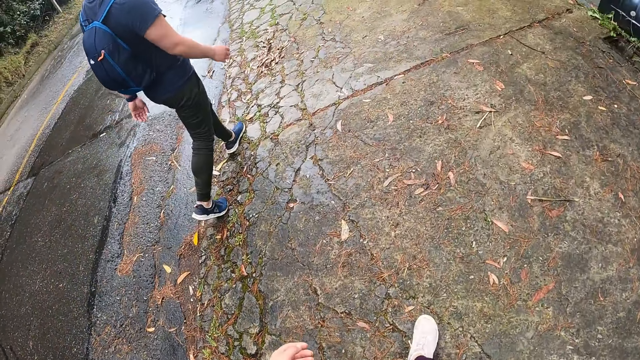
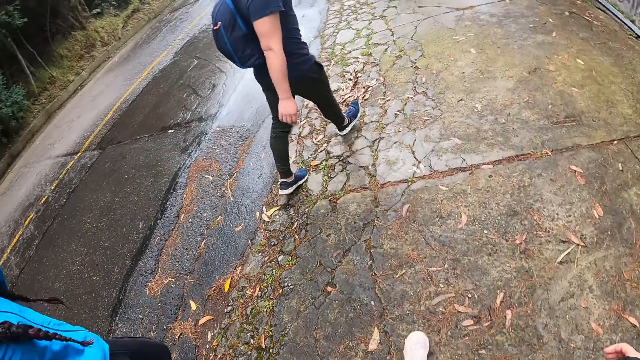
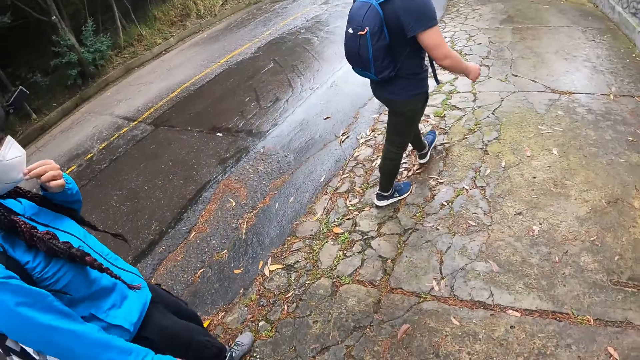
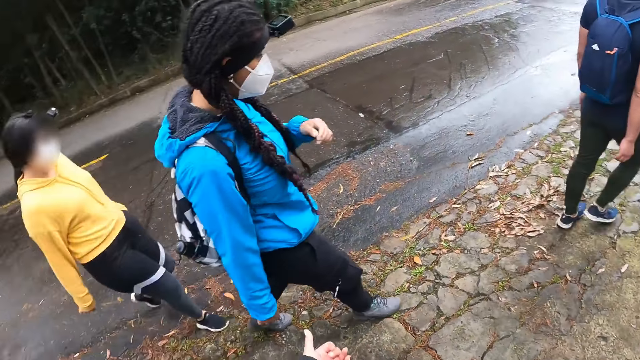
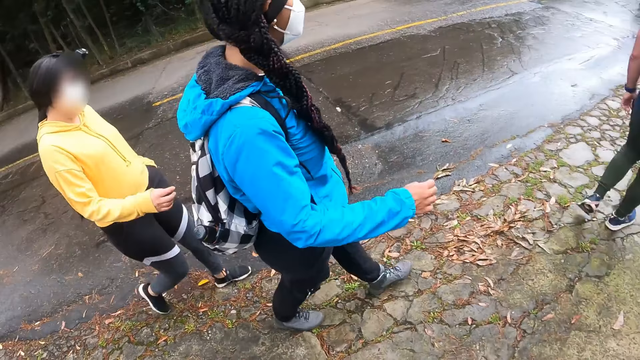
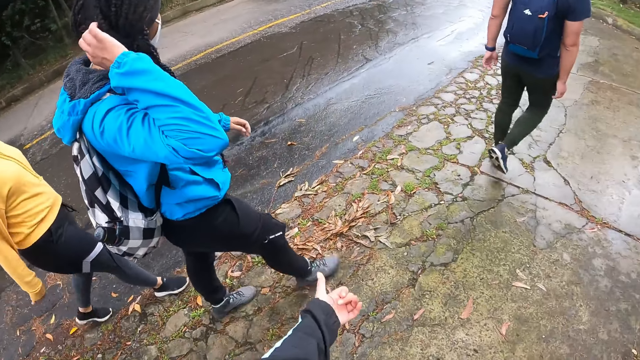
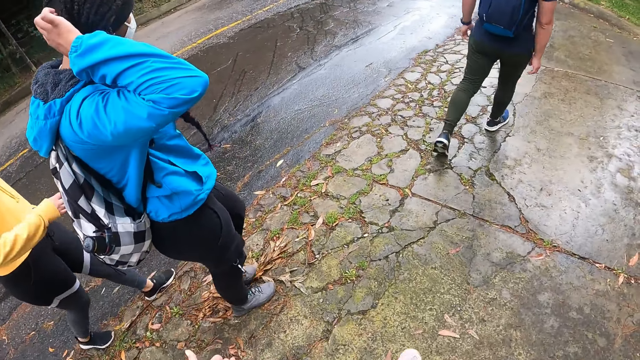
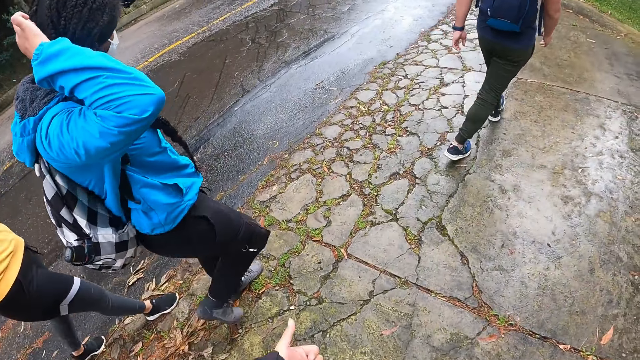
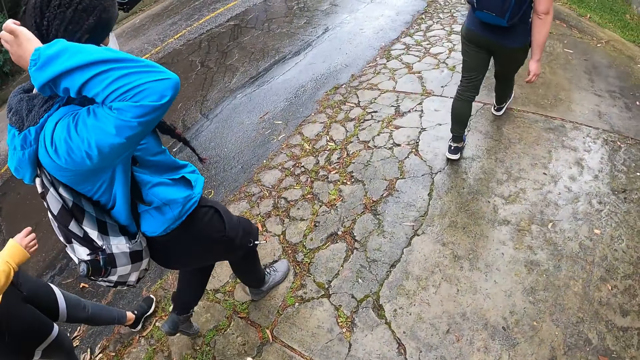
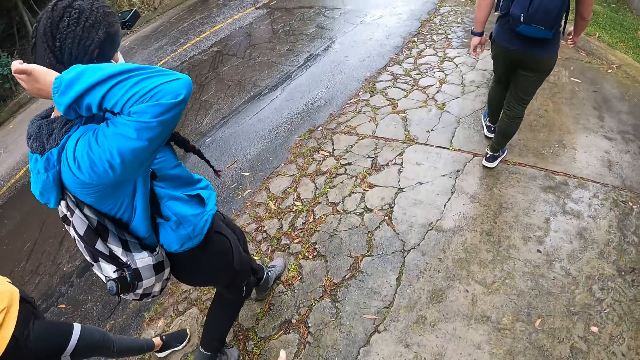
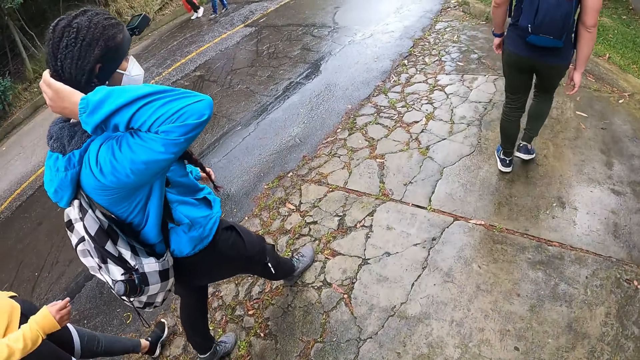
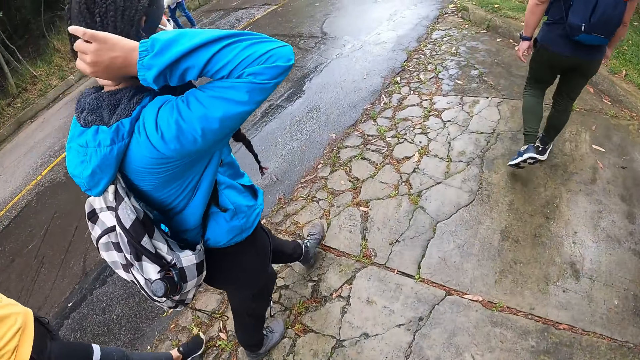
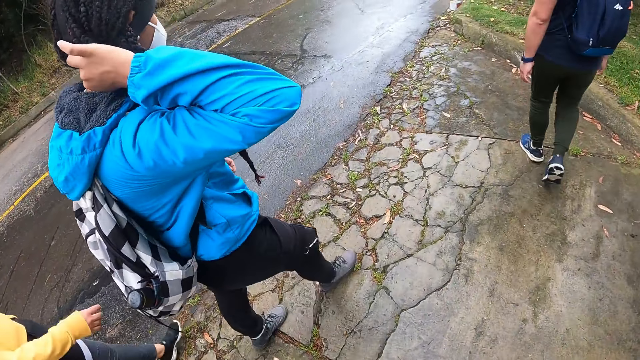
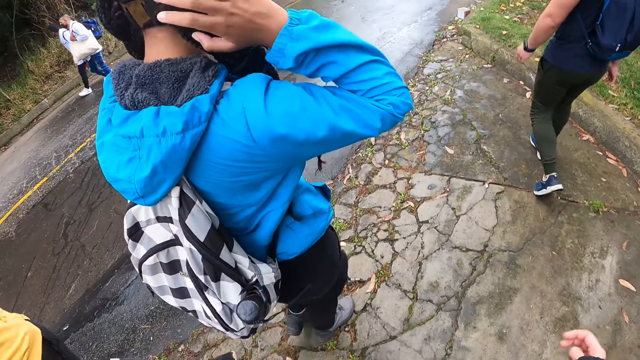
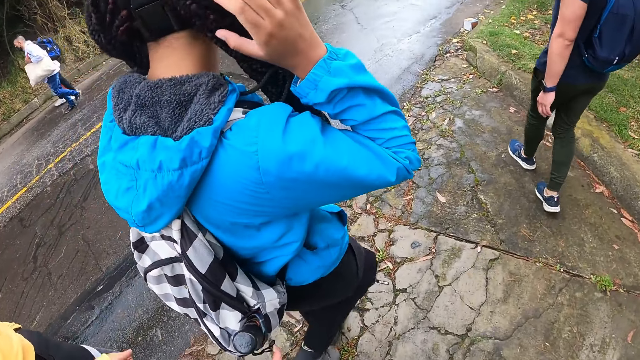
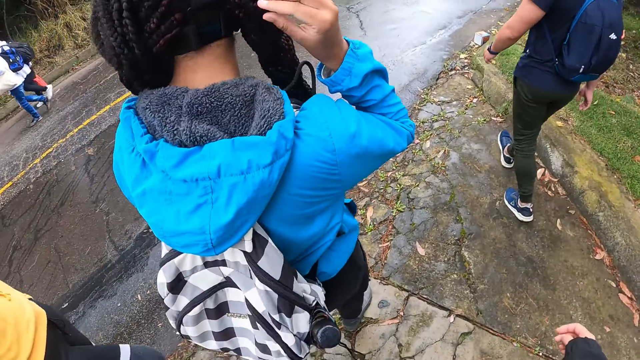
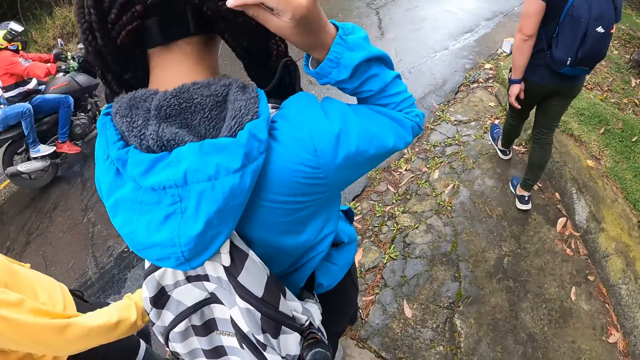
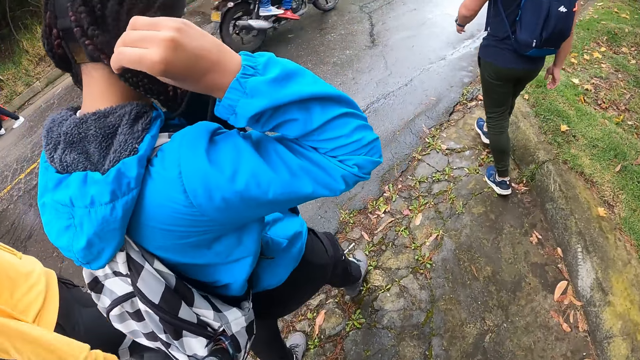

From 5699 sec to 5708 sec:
The camera wearer walks into the pedestrian walkway with a man, a woman and another woman. They look around.

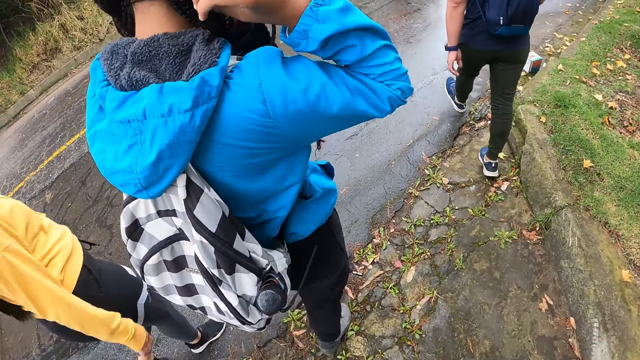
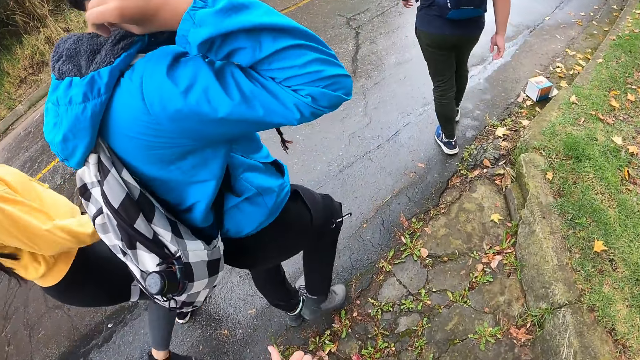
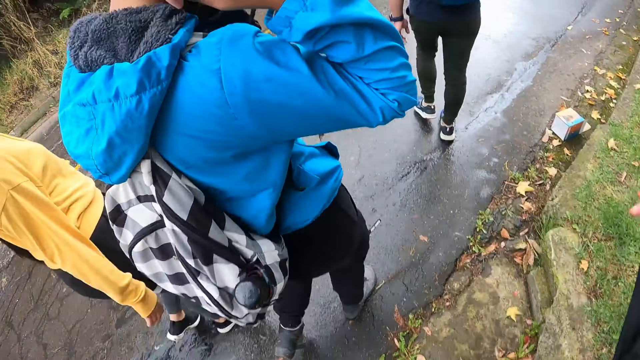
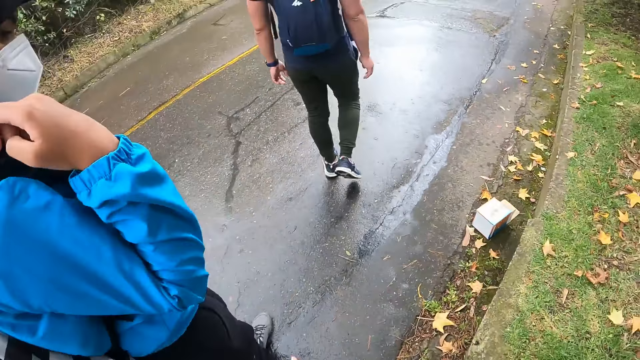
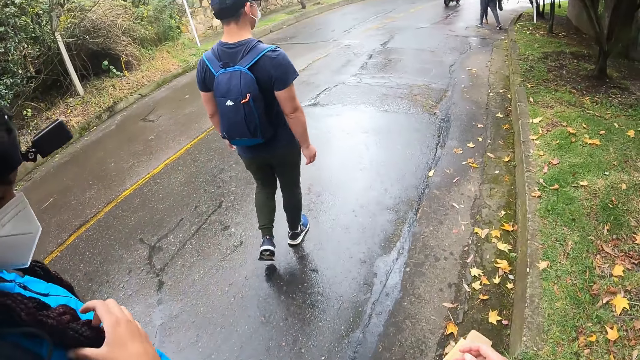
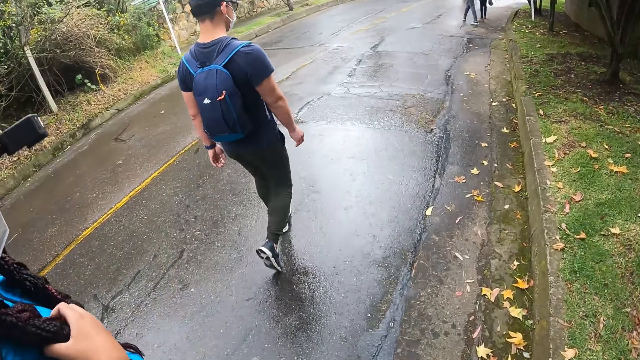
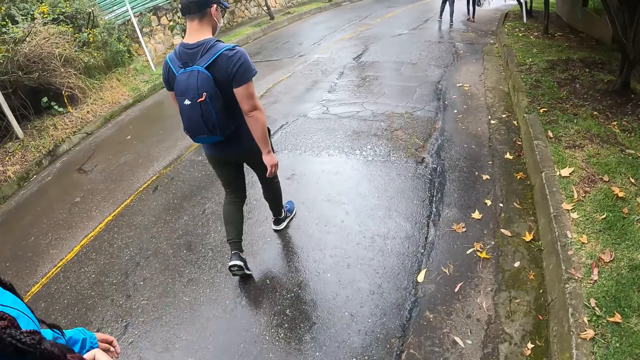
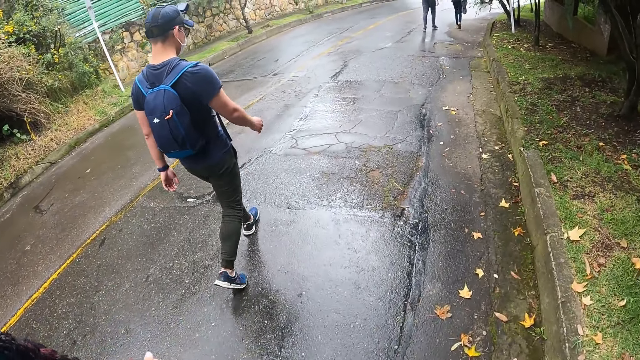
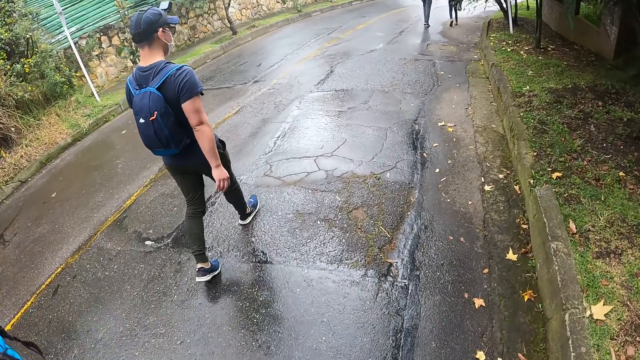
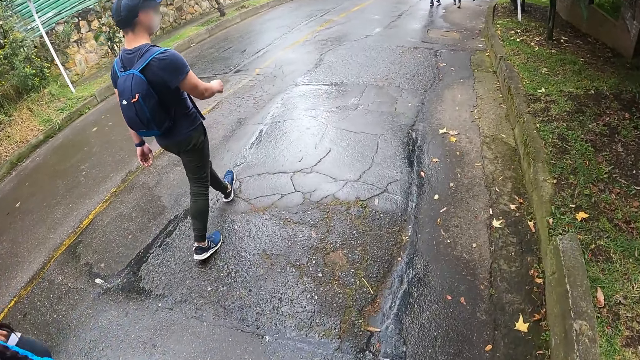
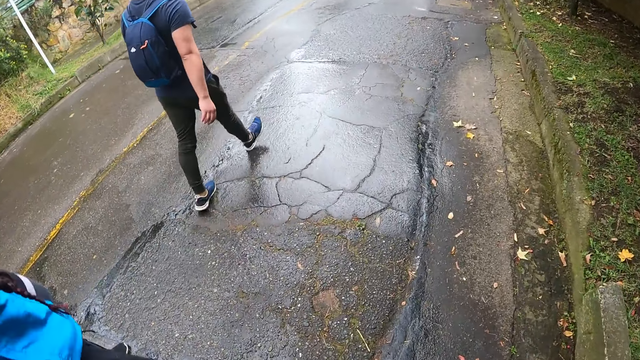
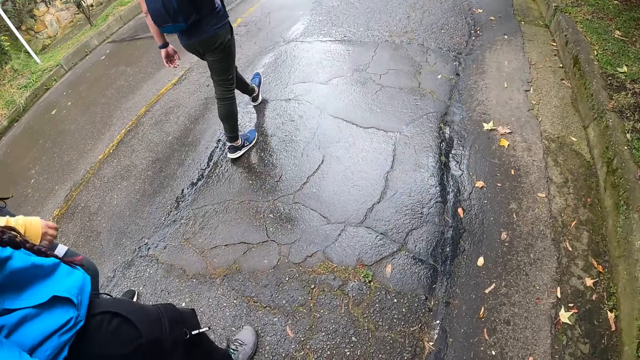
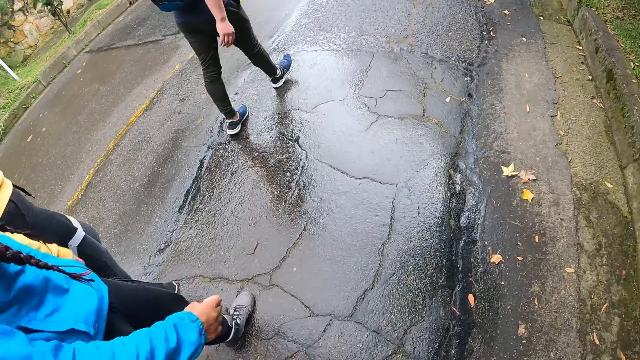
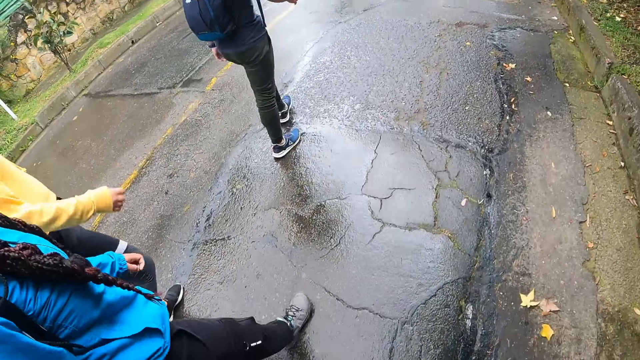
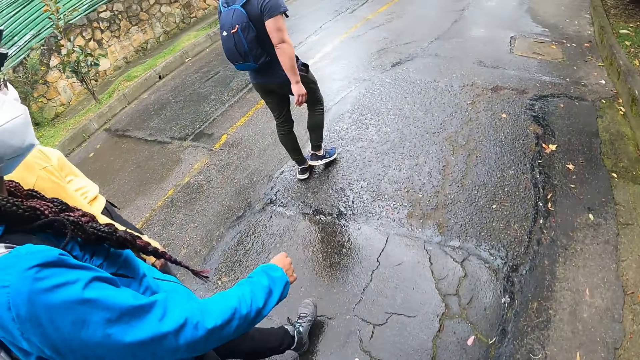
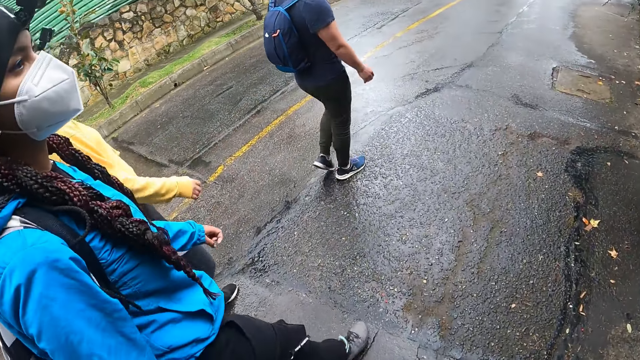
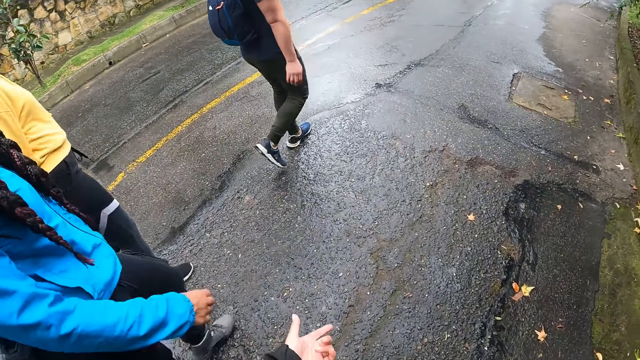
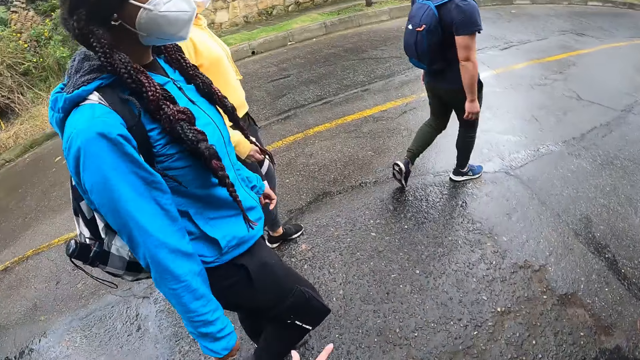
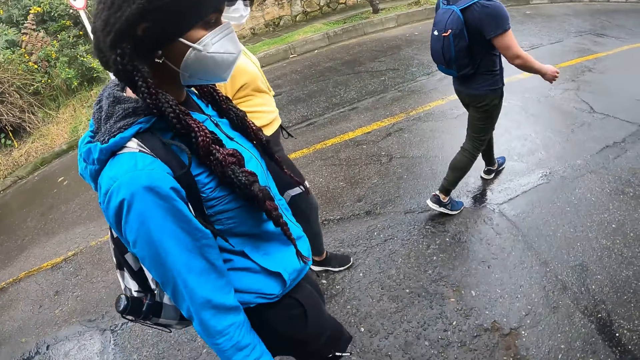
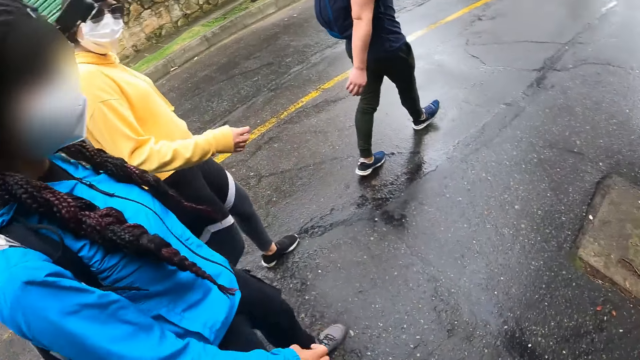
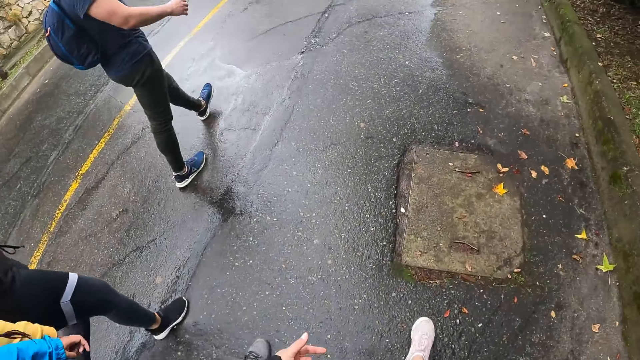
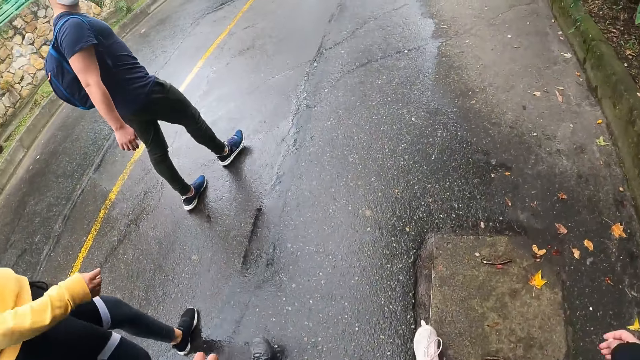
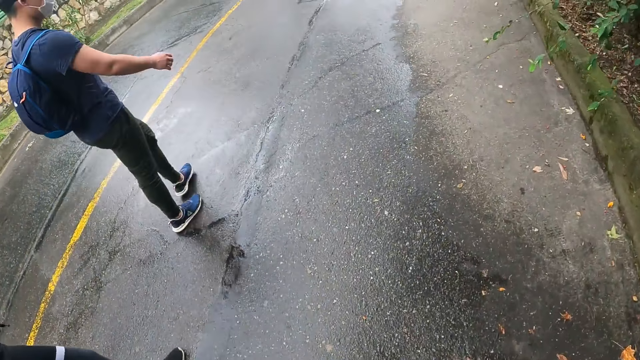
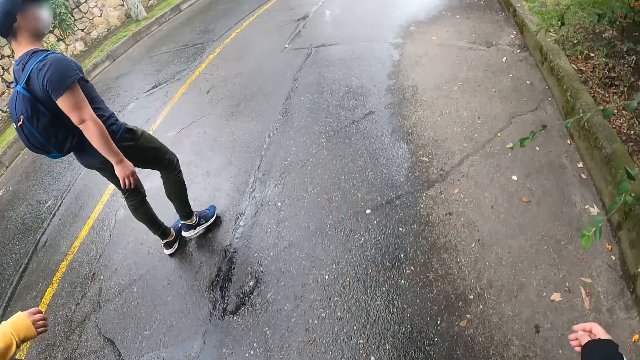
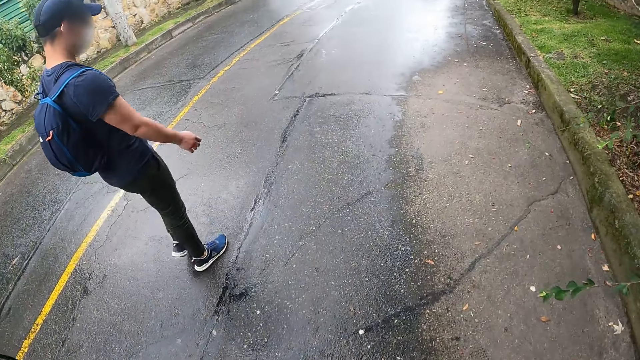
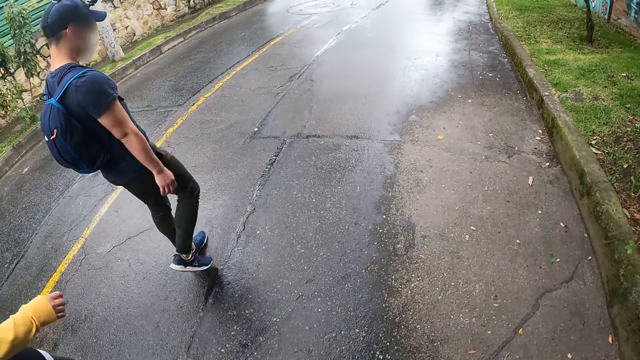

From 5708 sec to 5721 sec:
The camera wearer walks on the side of the tarred road with a man, a woman and another woman. They interact with the man, the first woman and the other woman.
